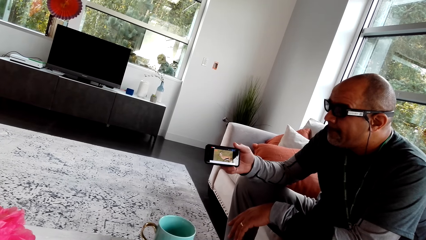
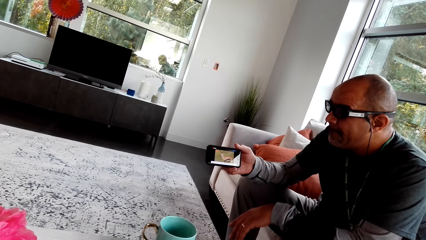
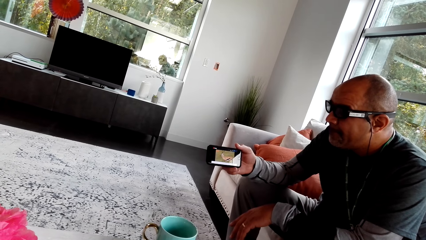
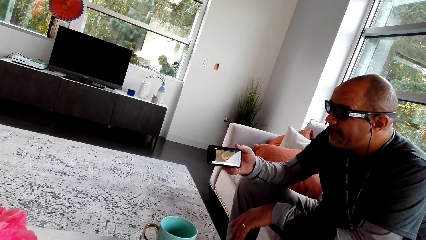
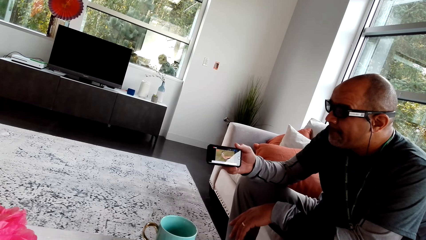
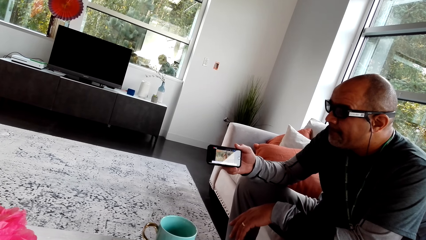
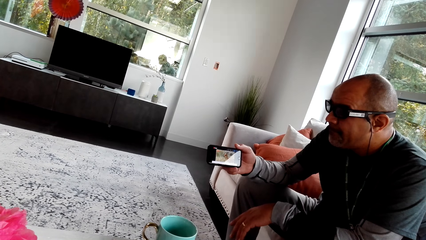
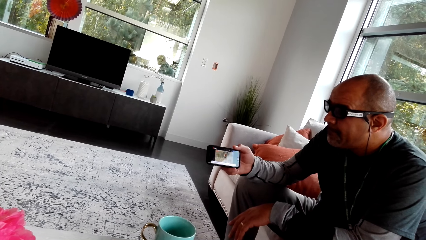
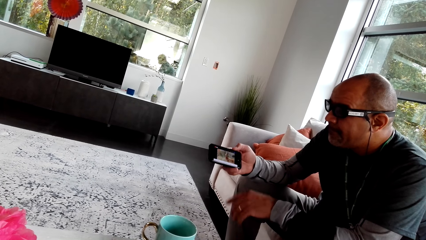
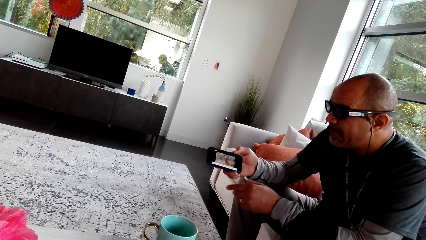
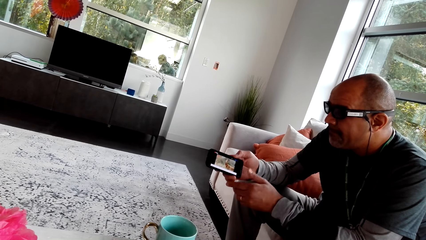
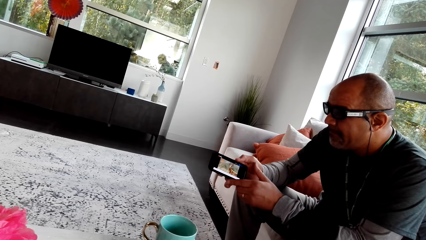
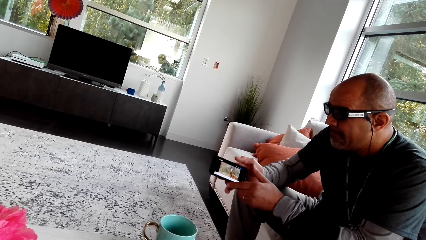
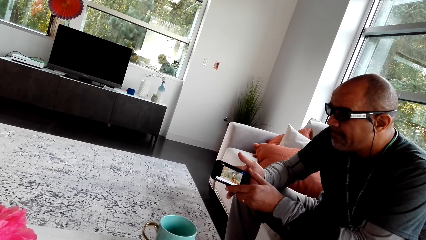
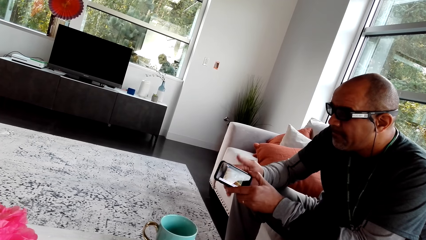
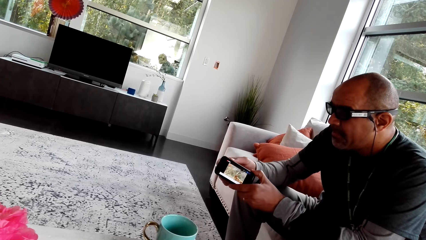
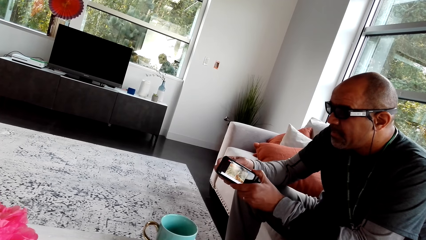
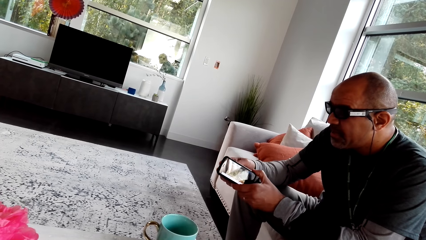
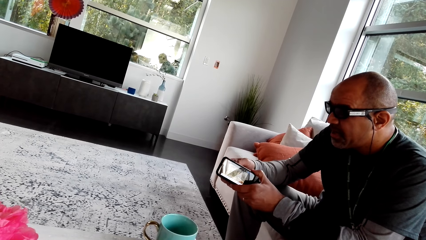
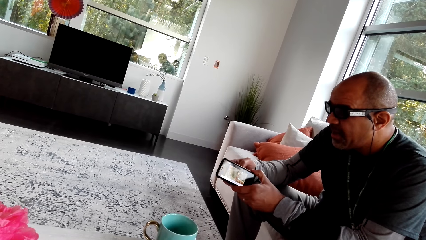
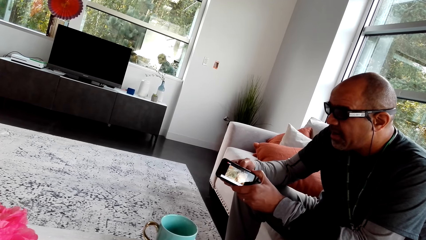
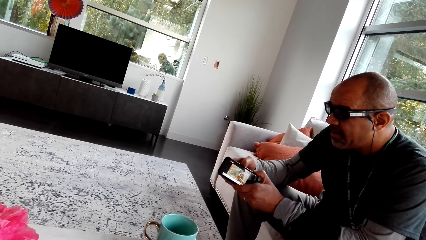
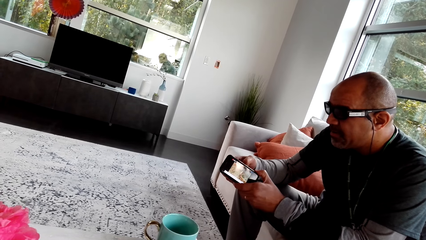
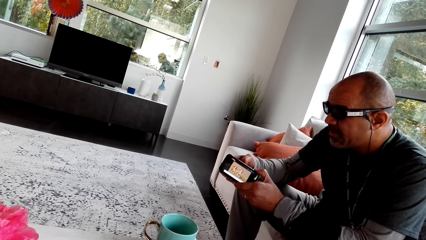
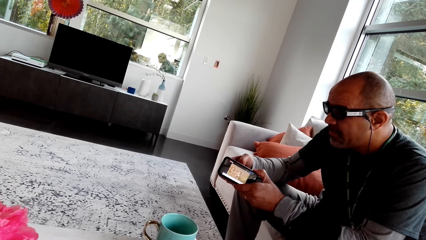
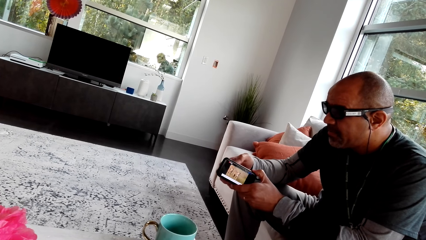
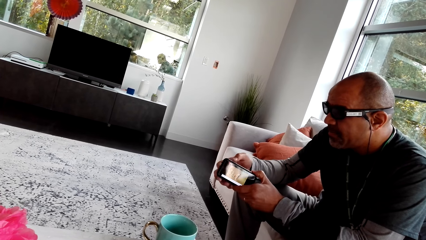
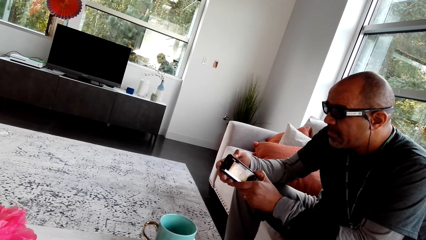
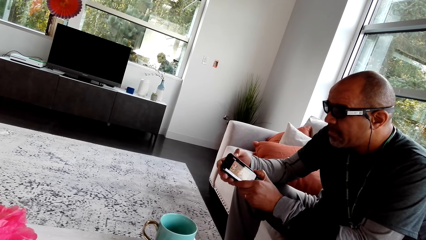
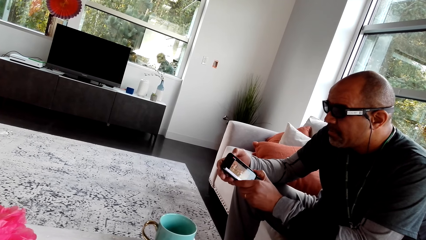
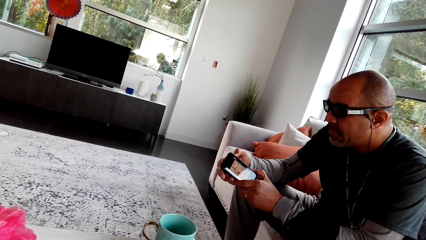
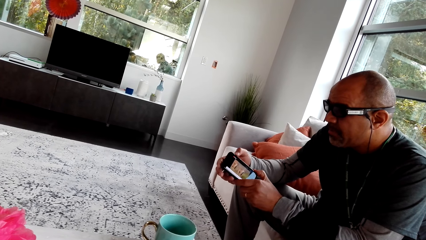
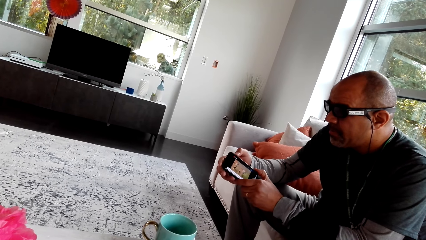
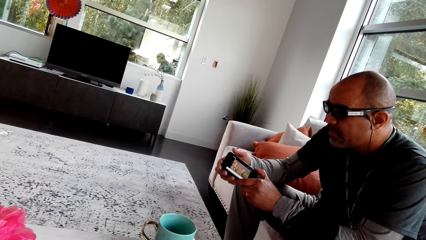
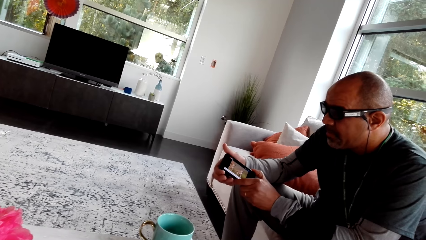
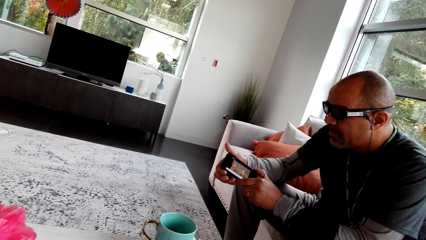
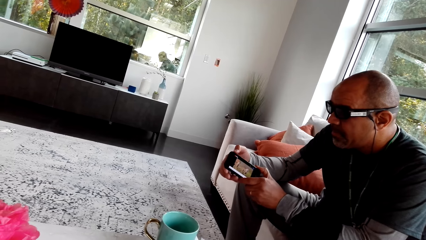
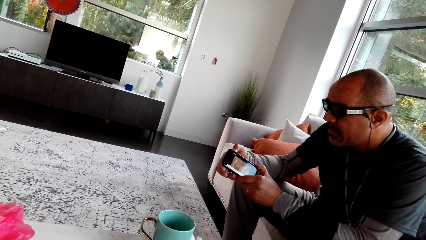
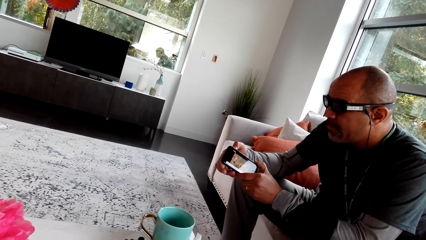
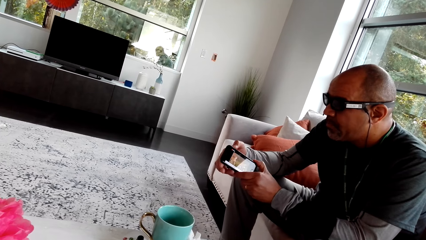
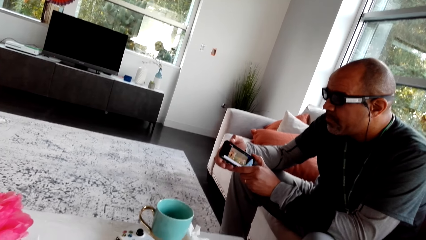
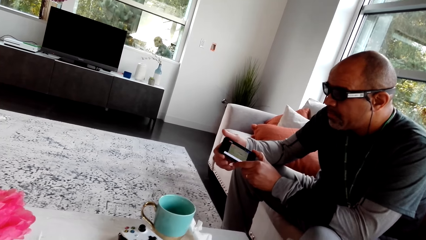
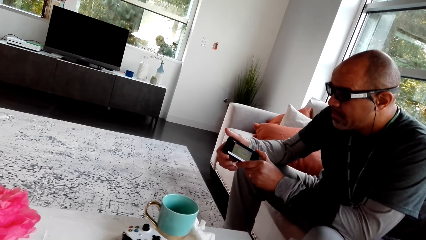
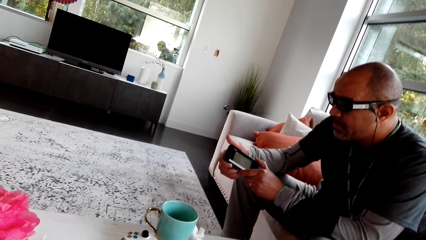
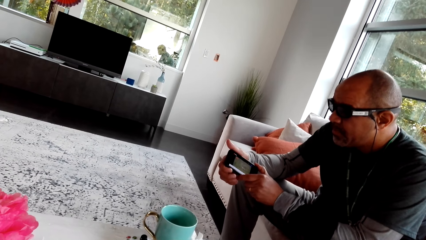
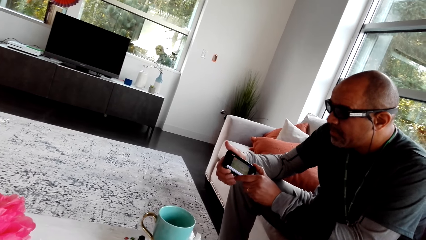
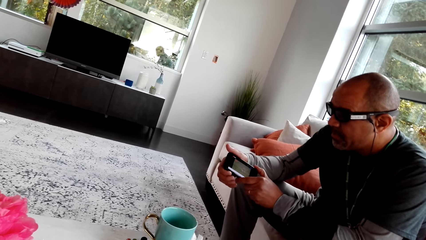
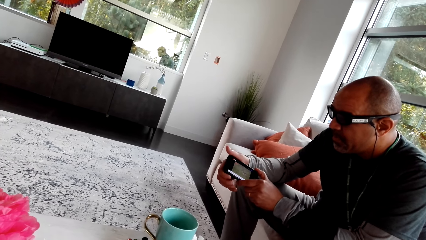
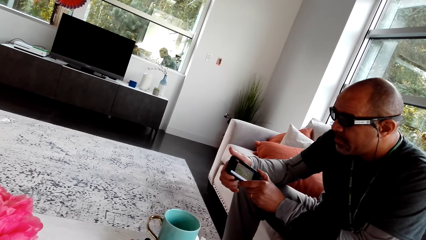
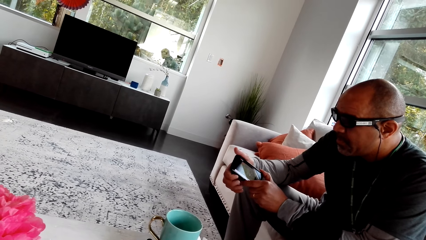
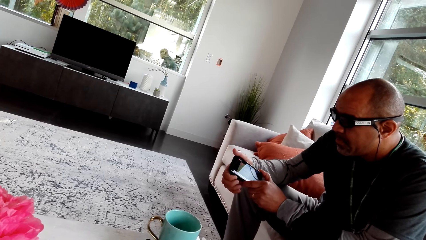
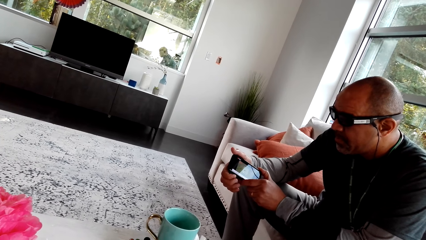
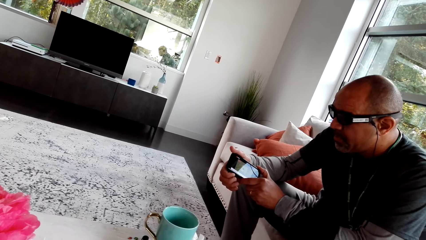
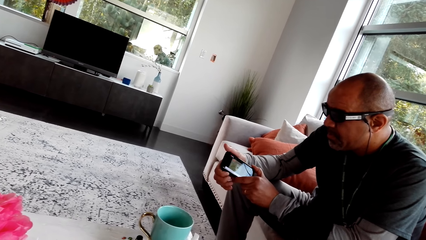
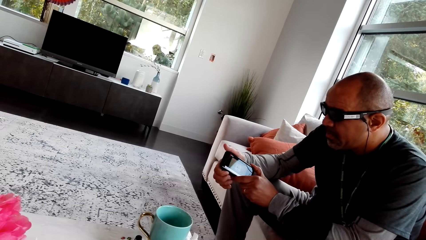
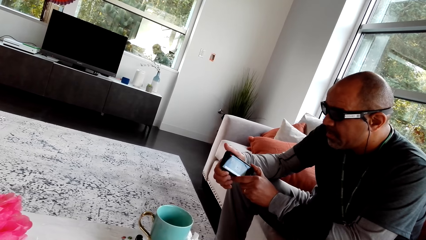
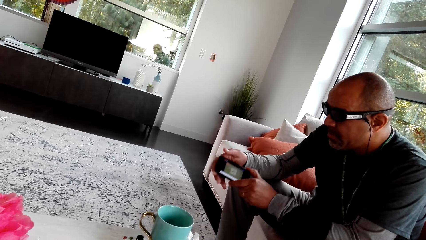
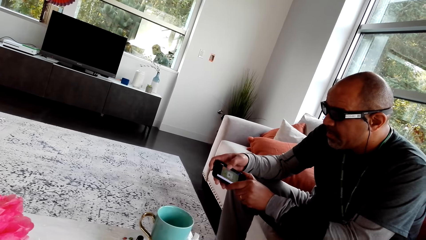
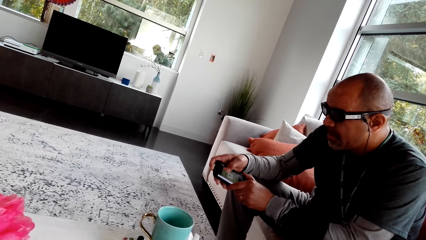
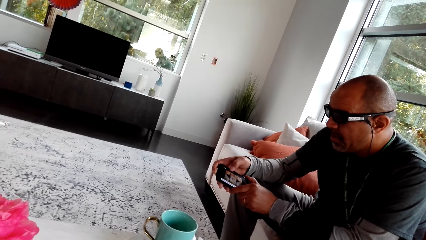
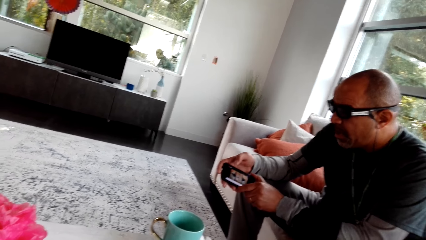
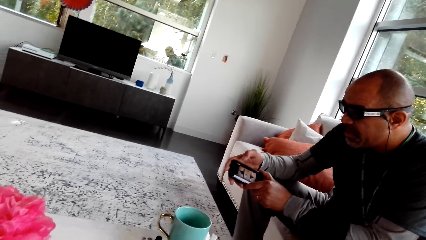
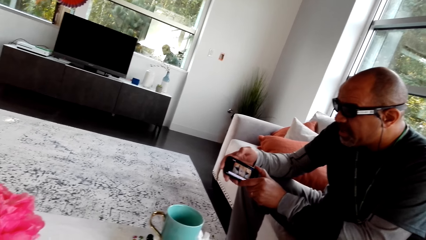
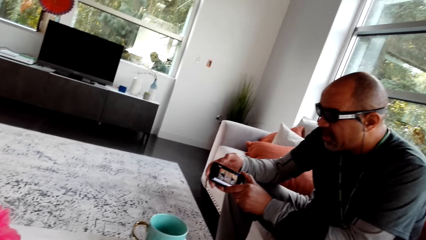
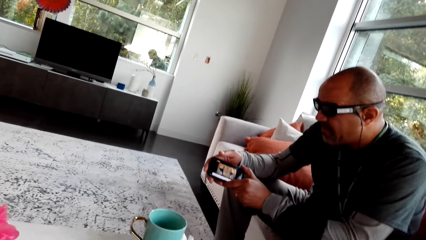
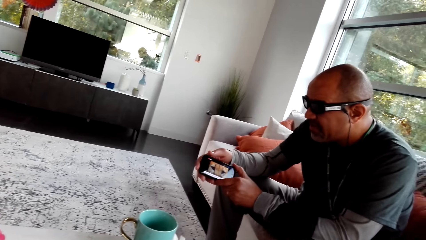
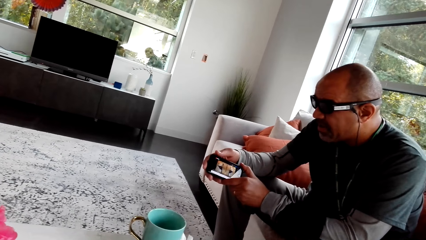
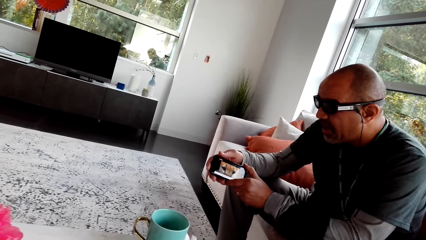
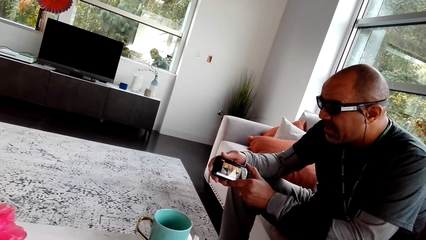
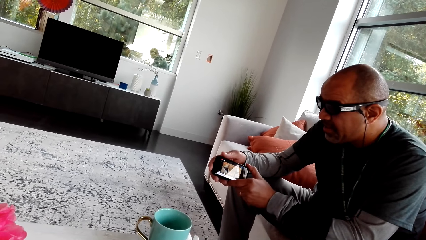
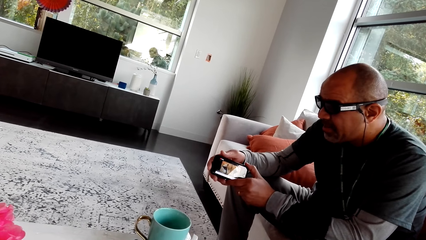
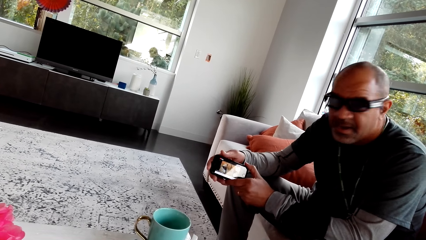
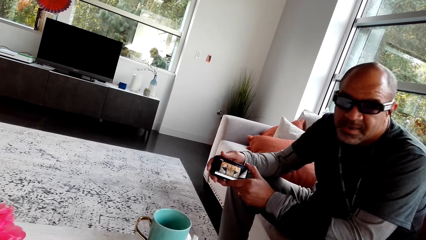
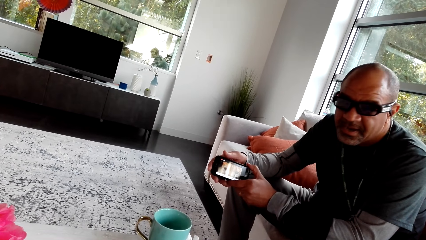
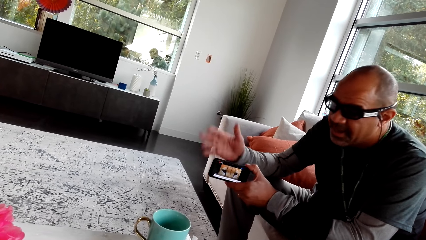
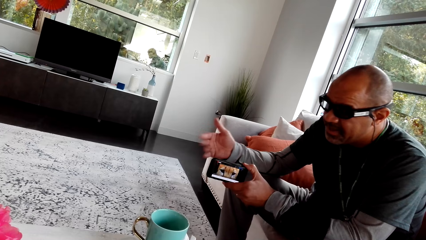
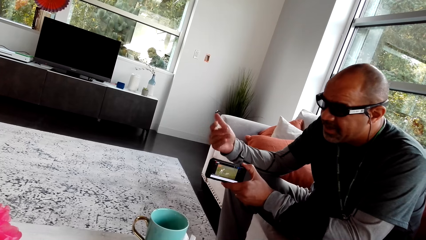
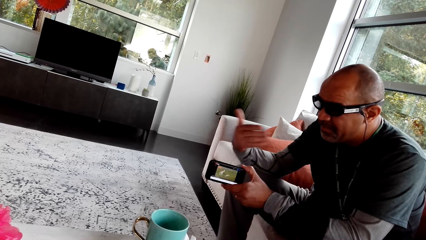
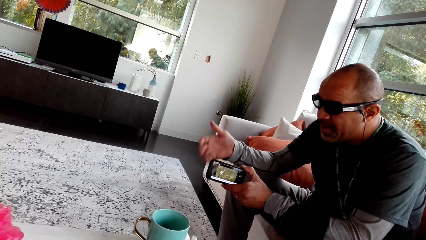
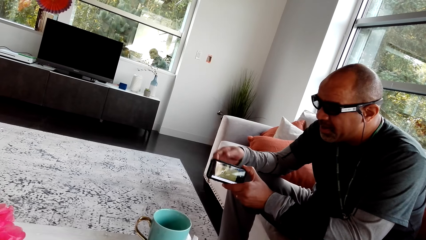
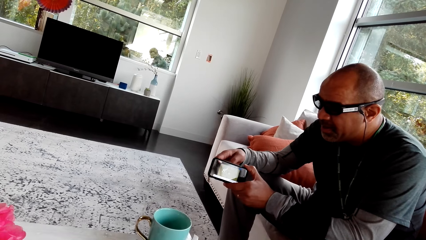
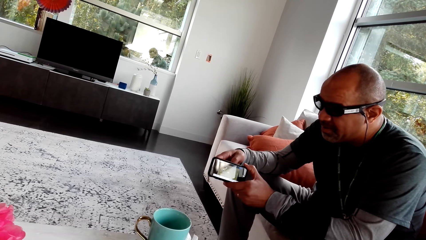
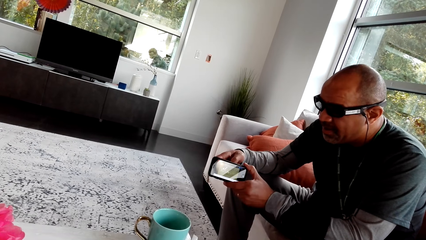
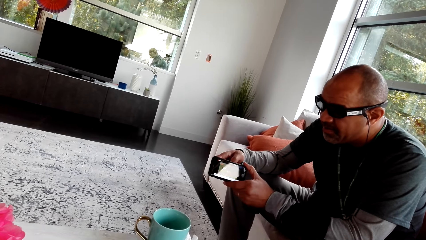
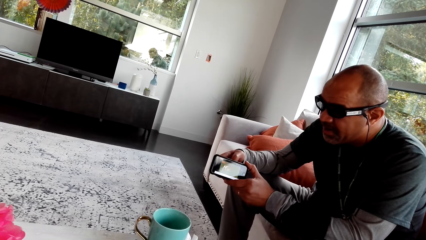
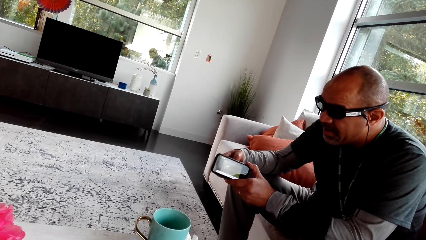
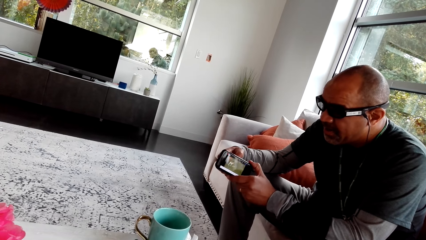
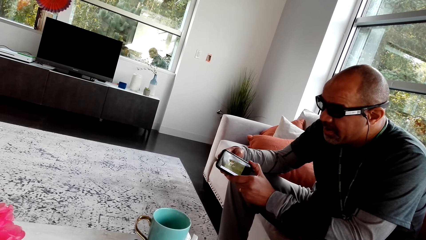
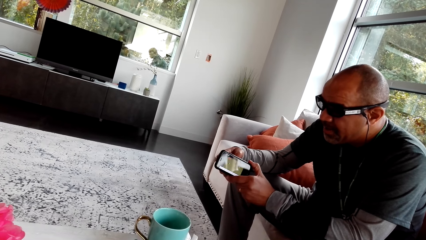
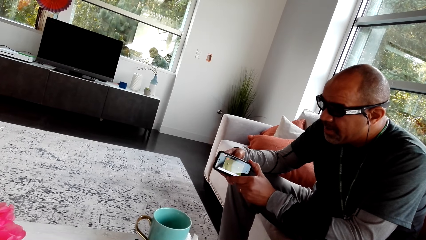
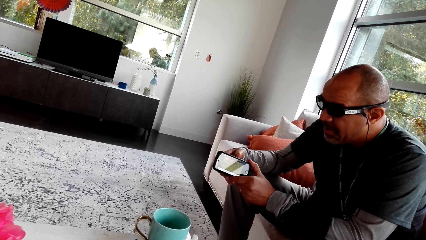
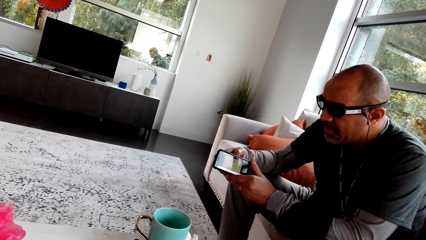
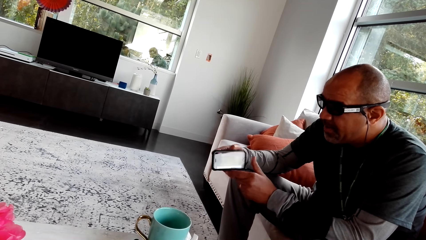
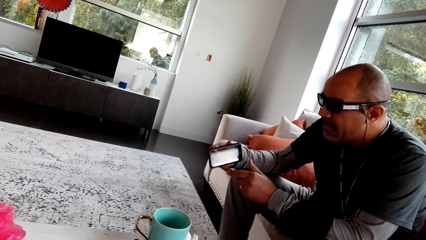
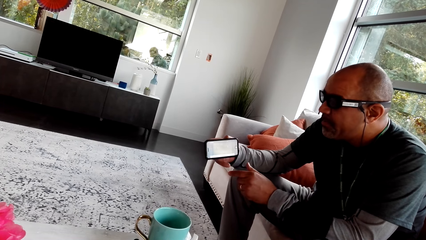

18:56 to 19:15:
The camera wearer looks at the man's phone. The man holds the phone with hands. The man touches the phone. The man operates the phone. The man dials the phone. The man holds the phone, talks to the camera wearer, moves the hand and holds the phone with hands.
